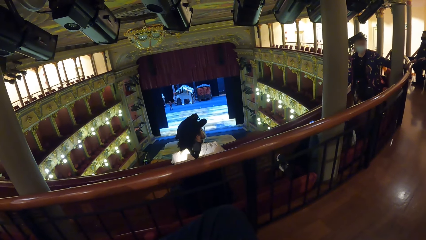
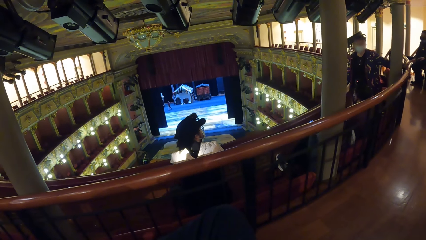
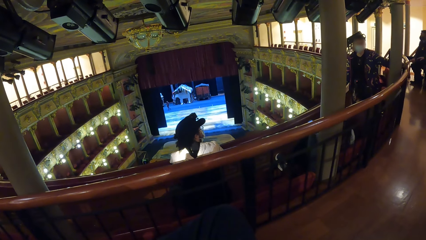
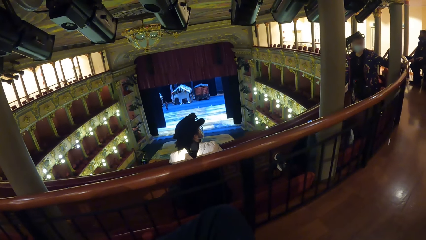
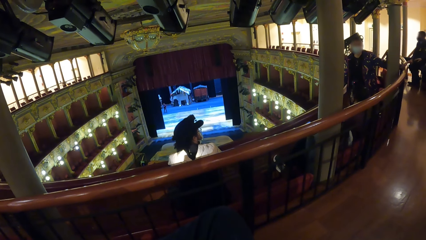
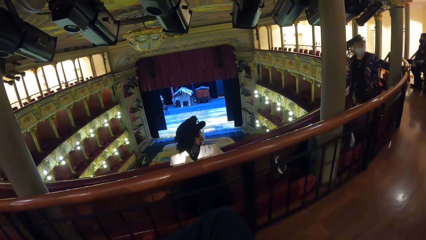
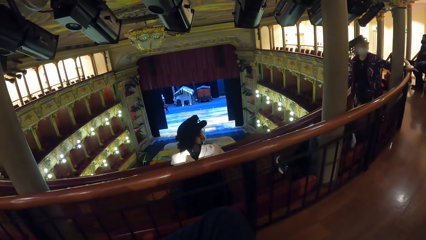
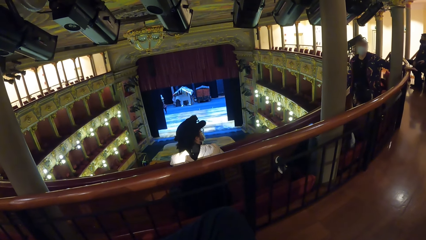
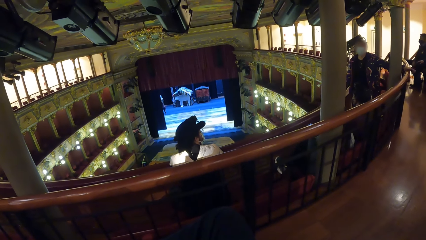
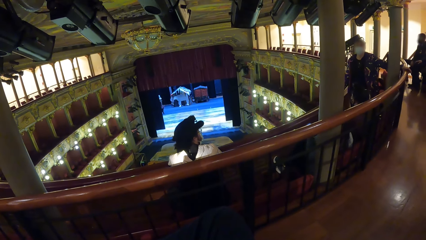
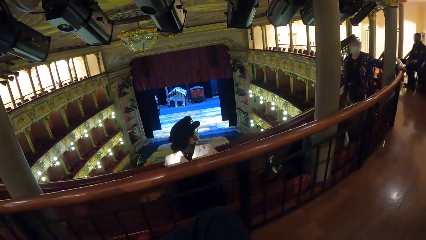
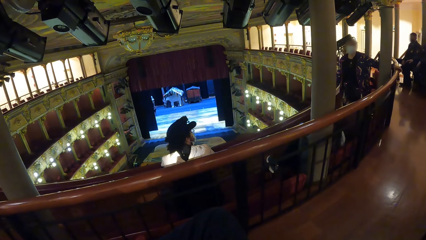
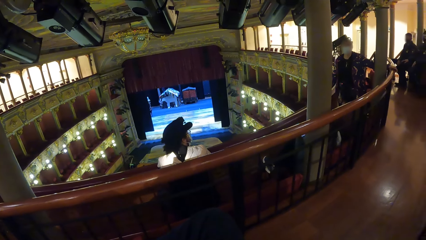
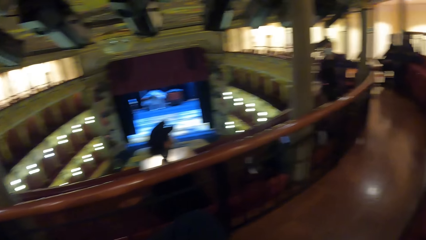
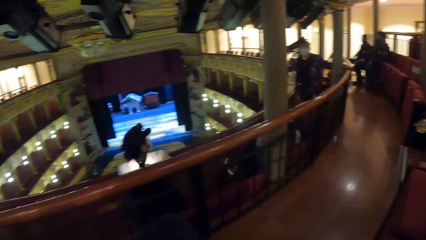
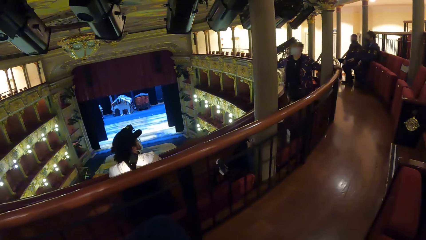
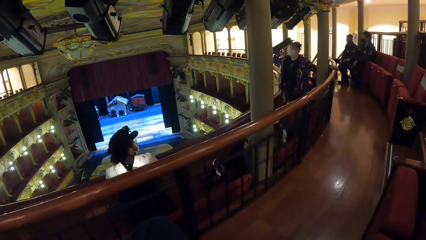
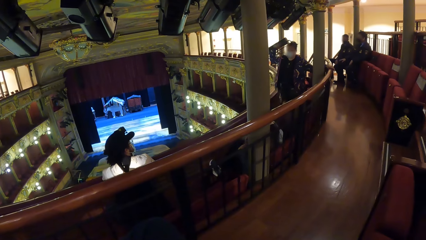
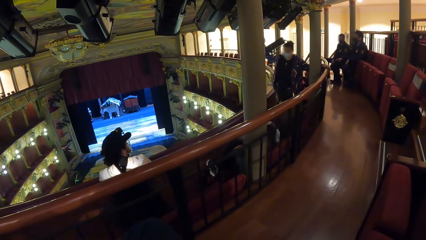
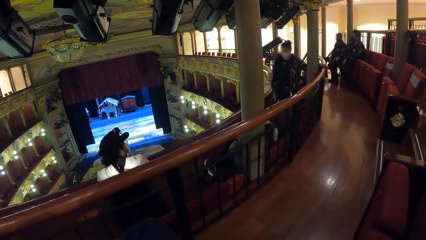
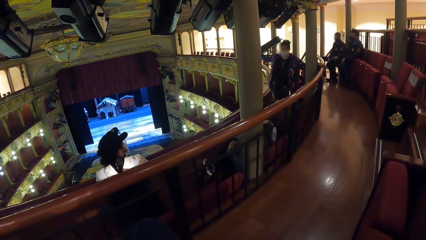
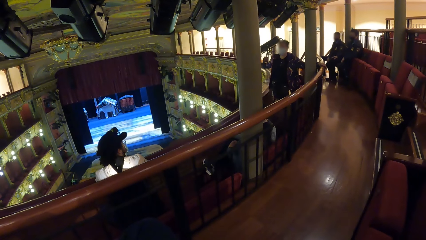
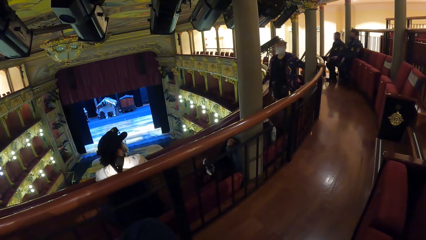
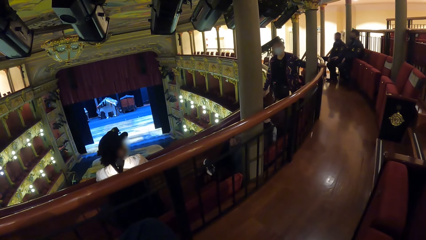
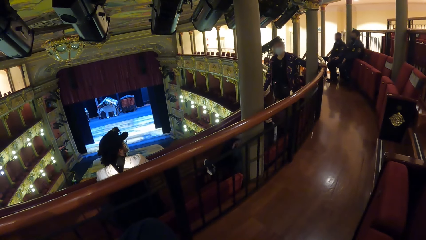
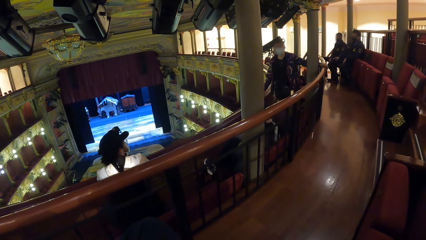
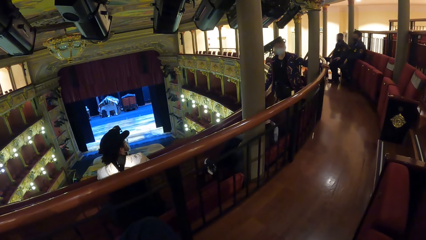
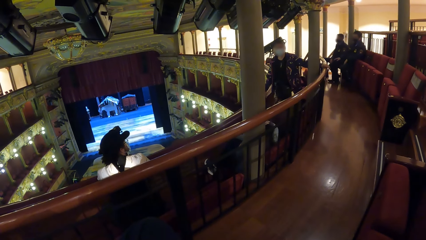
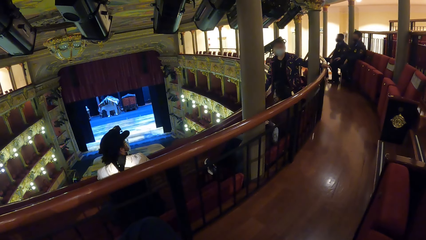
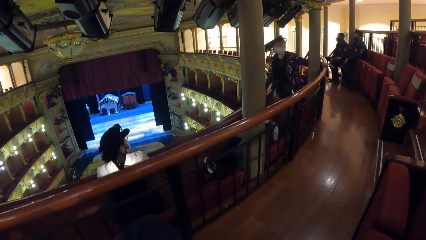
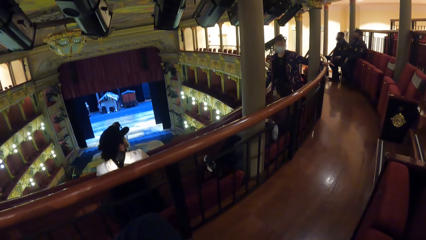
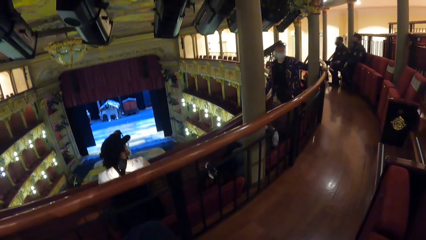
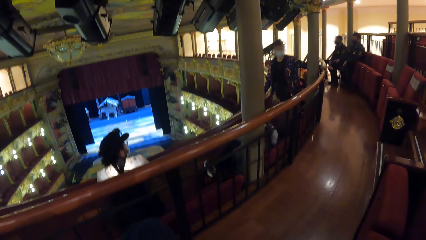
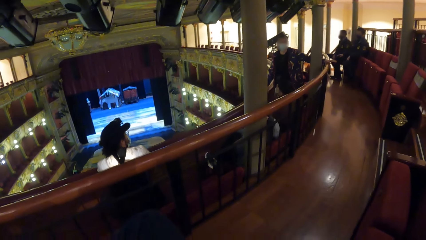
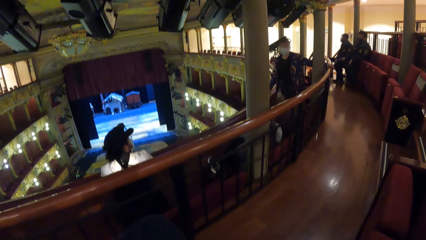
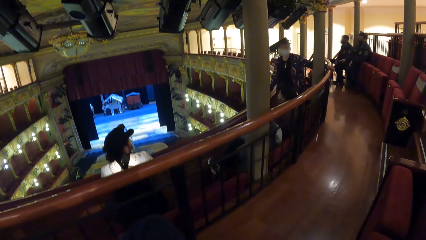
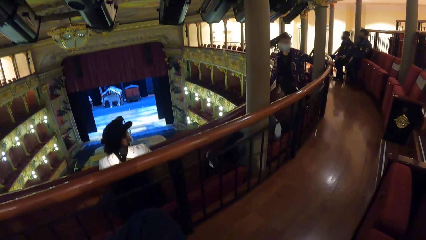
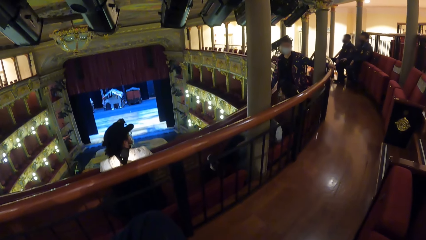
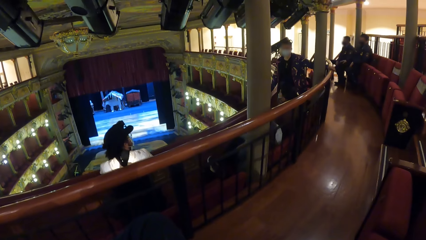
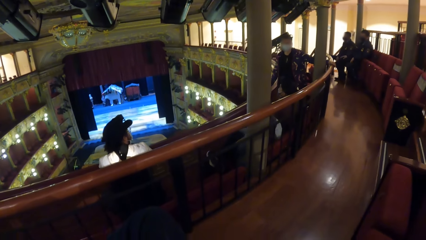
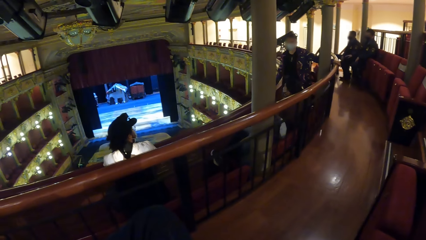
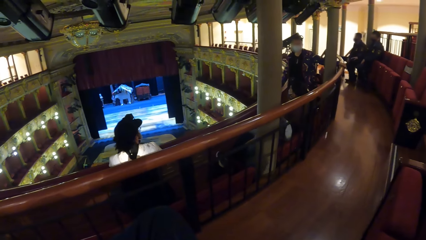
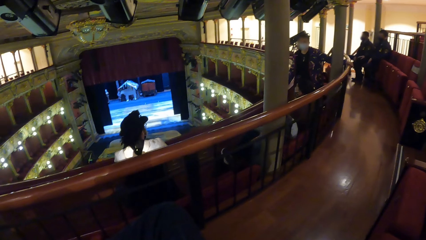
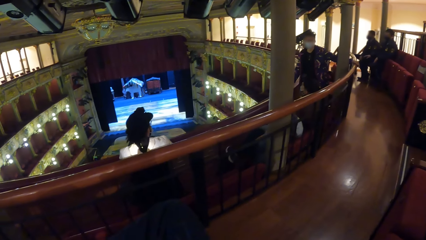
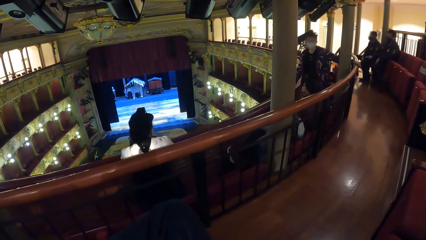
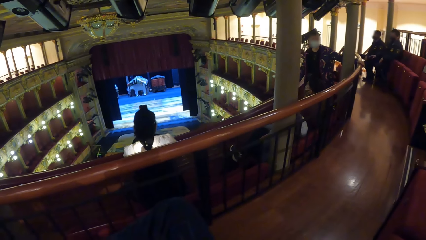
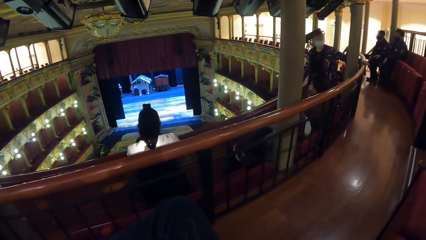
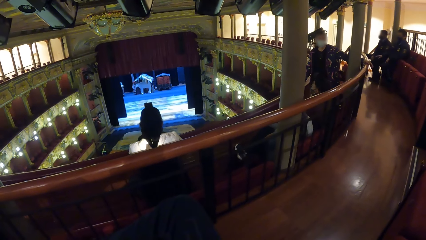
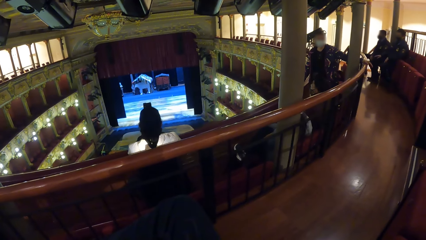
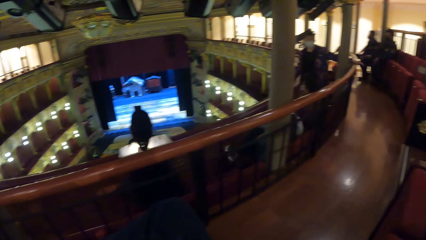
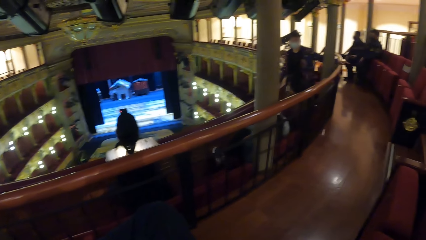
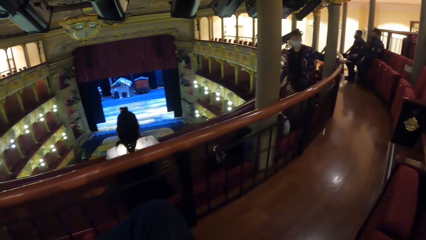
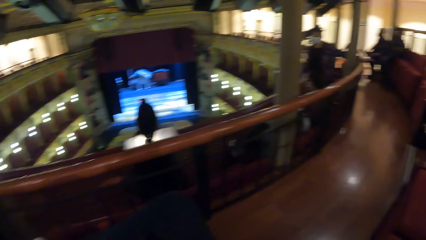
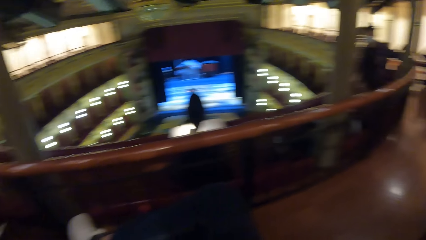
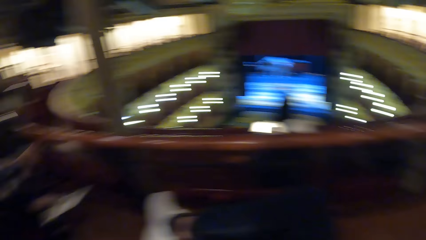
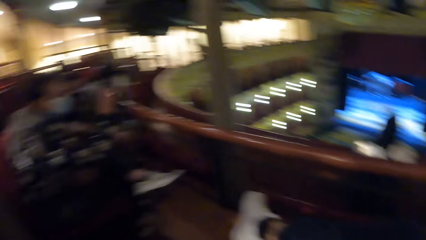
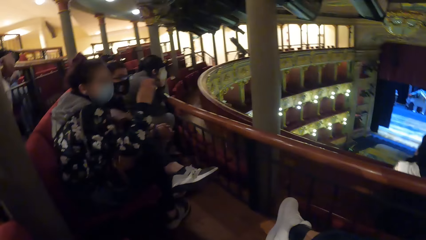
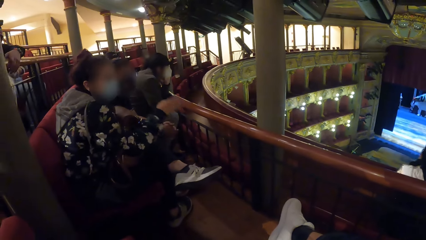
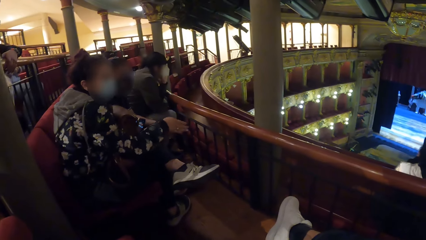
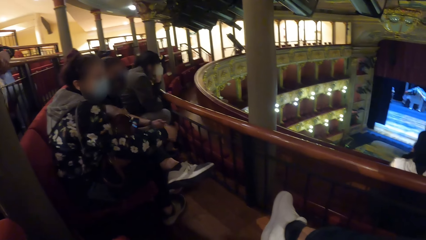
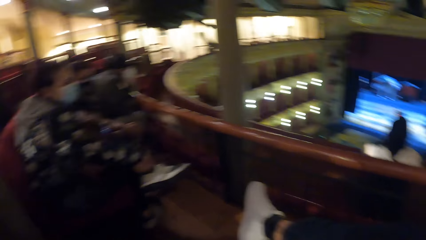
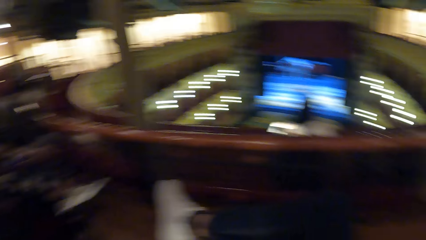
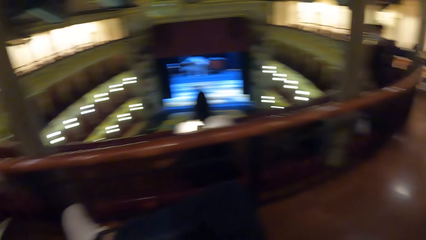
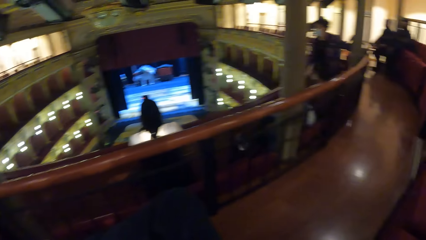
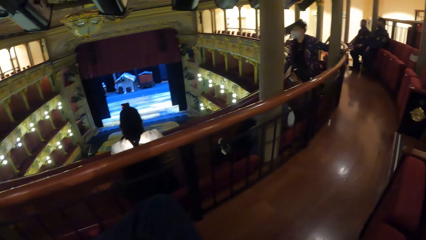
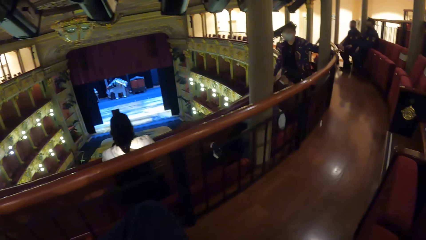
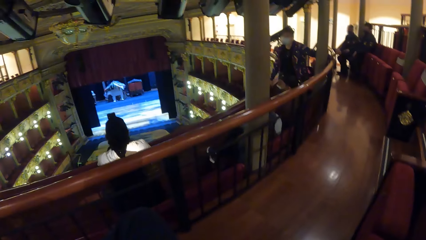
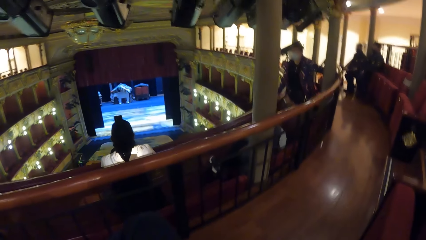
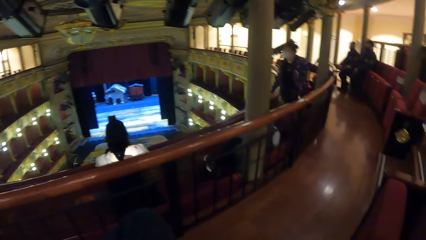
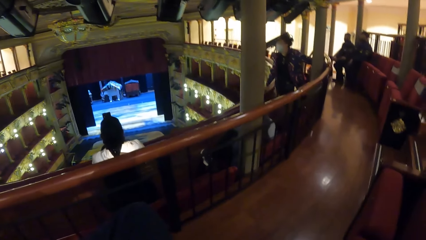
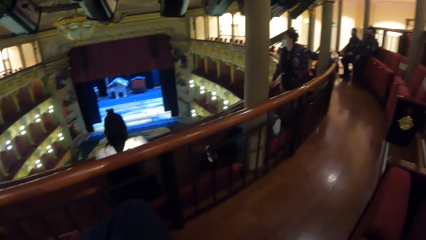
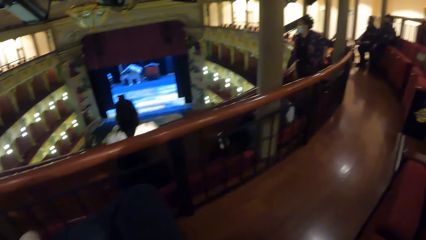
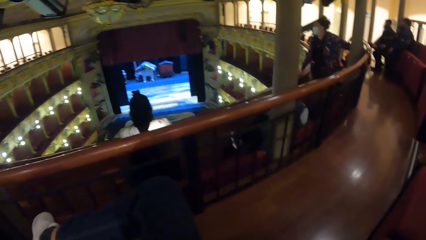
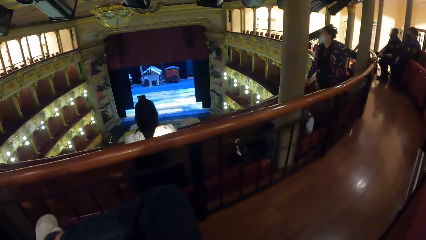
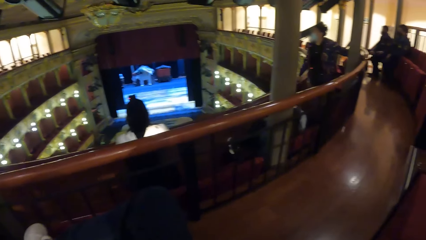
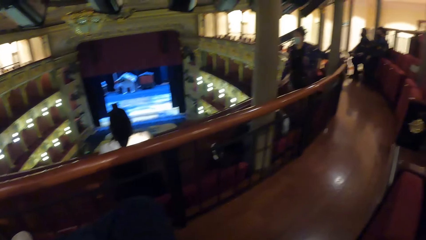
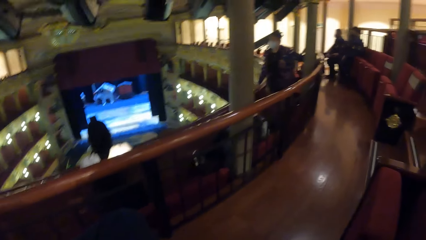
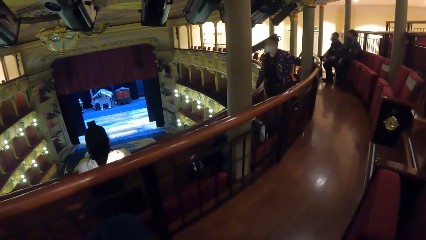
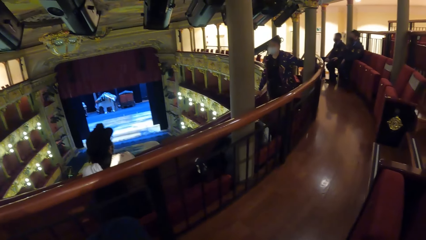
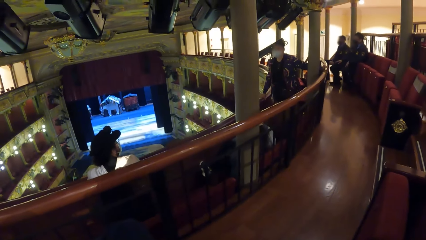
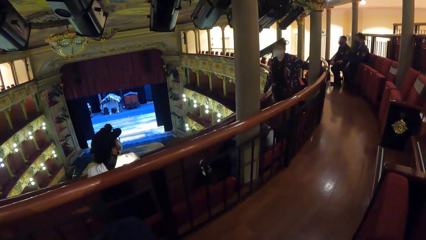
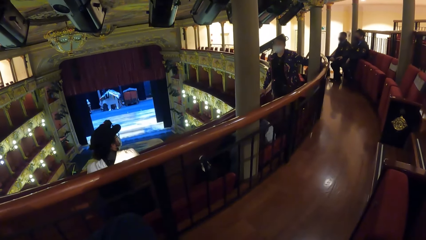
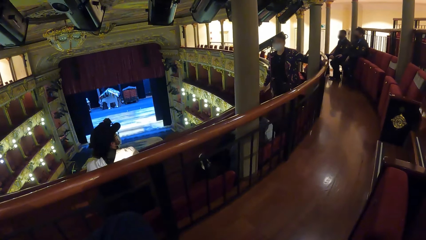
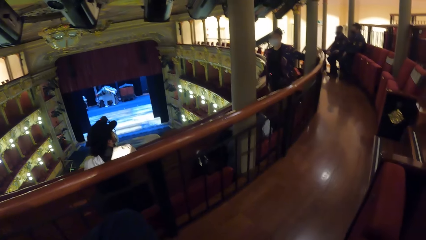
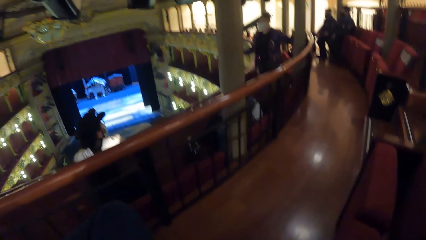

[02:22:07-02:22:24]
The woman gestures with her right hand. Another woman gestures with her left hand. The camera wearer looks at the people on his left. He looks at a person.
